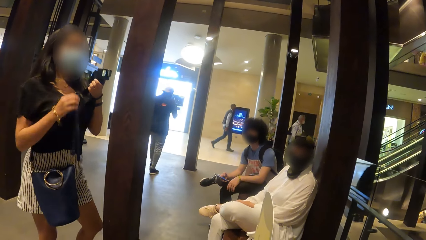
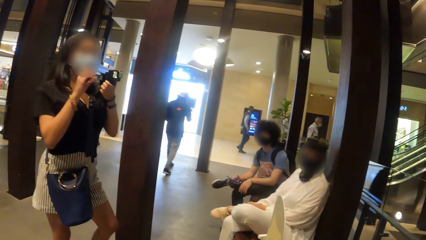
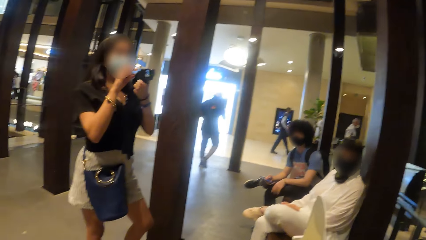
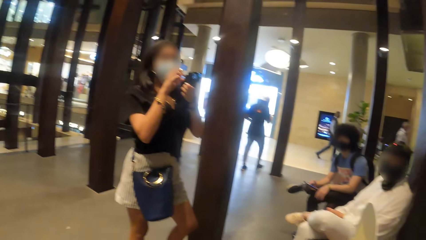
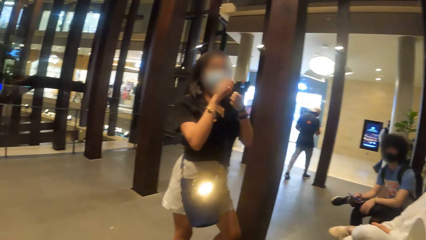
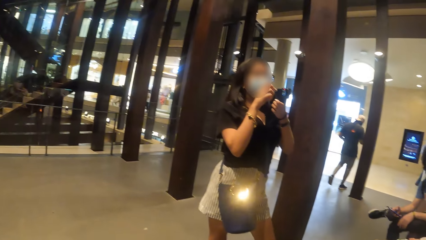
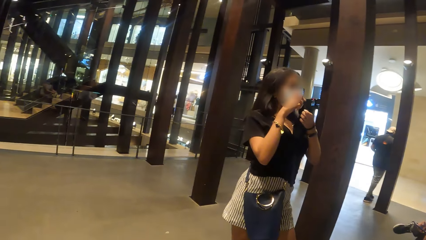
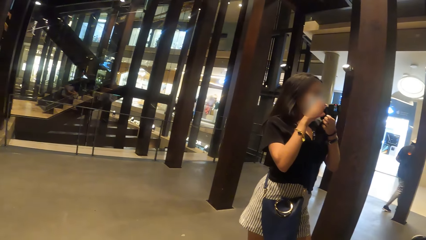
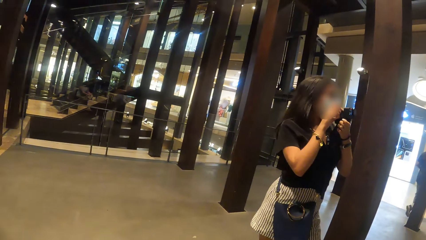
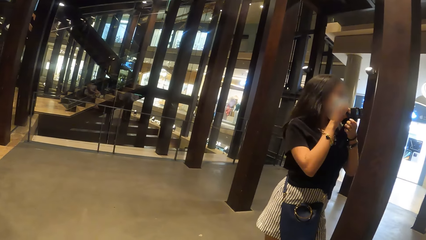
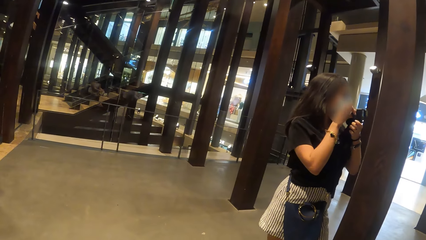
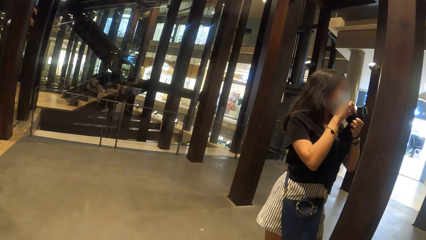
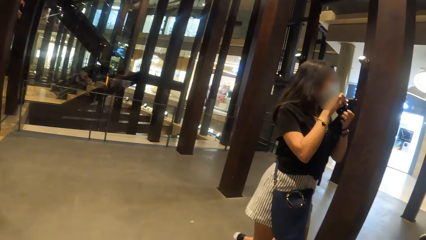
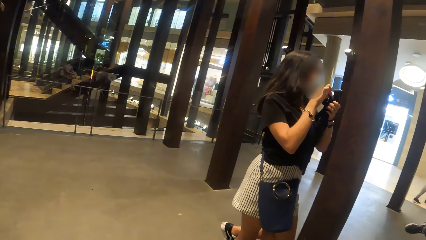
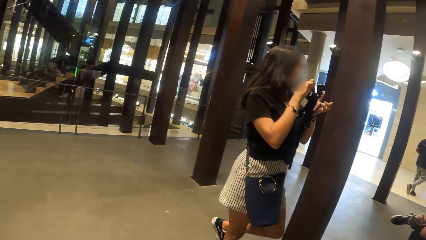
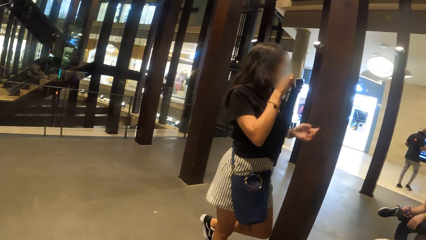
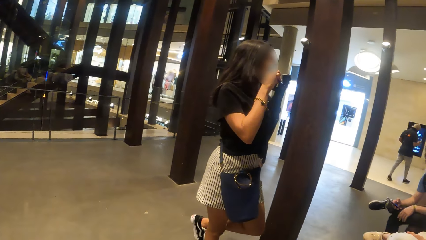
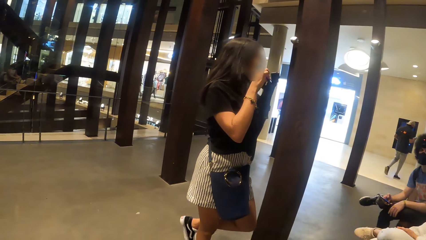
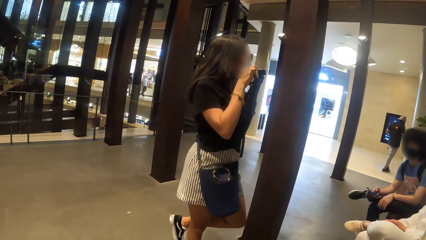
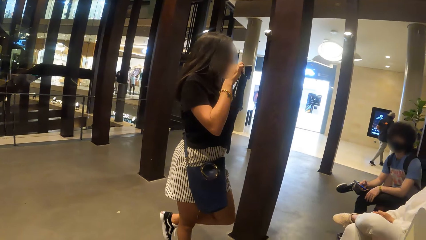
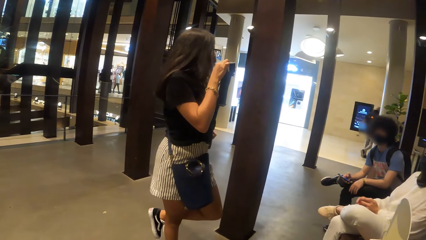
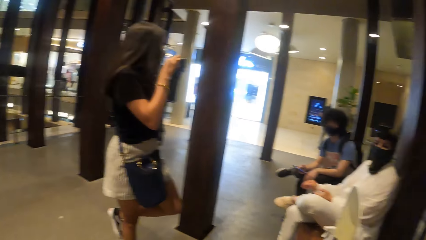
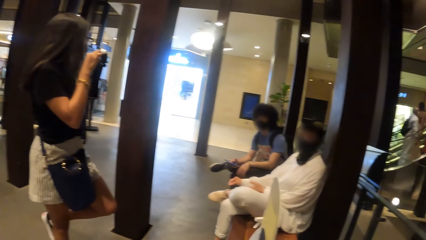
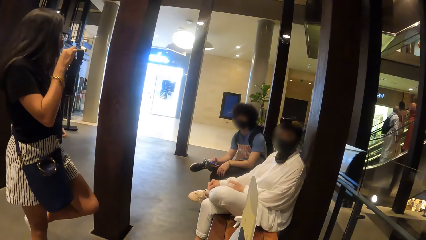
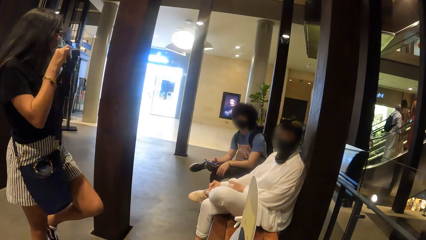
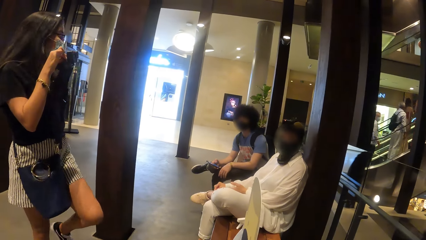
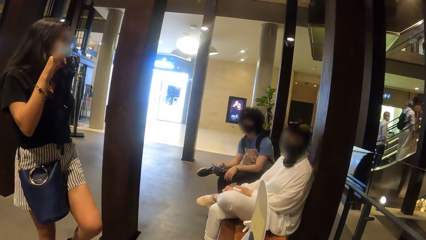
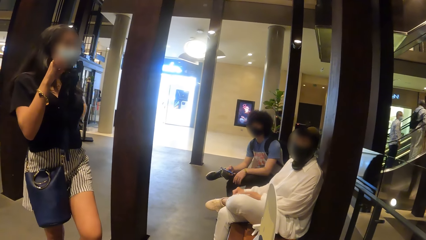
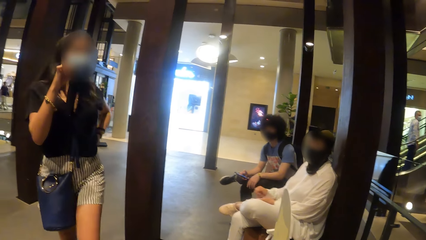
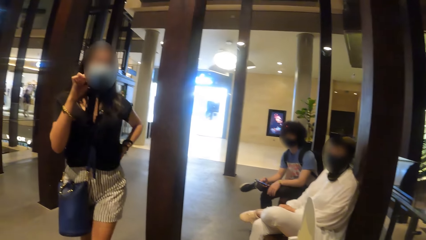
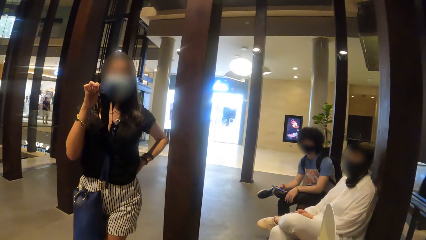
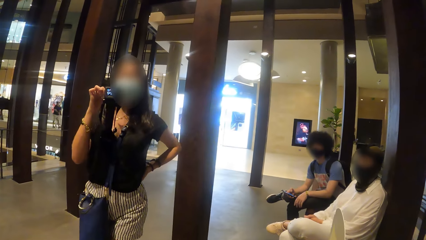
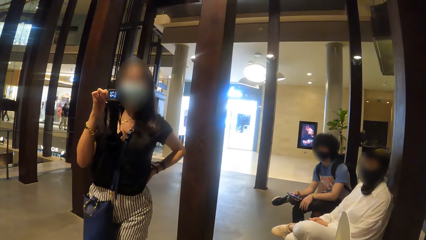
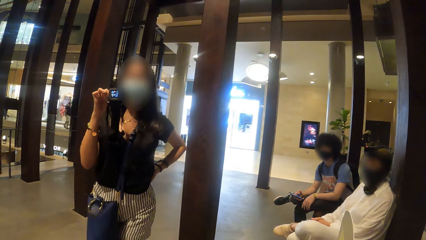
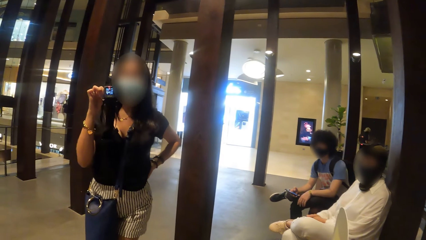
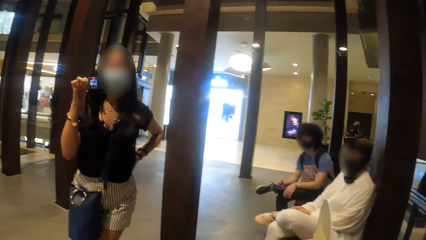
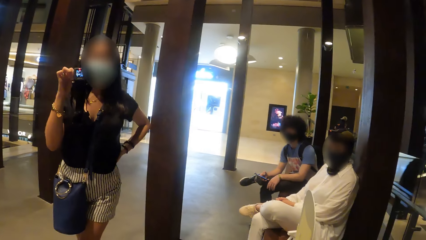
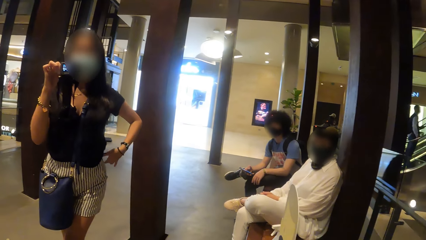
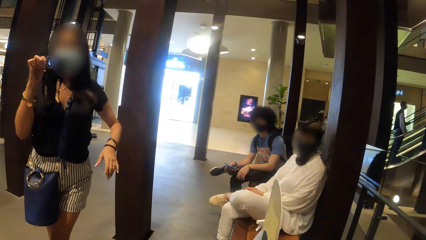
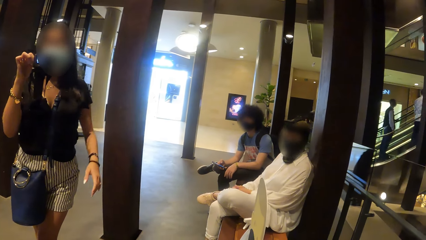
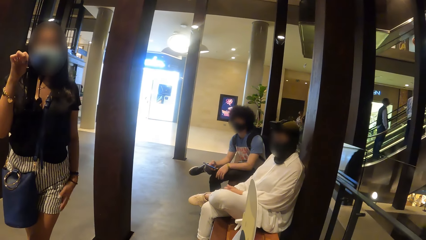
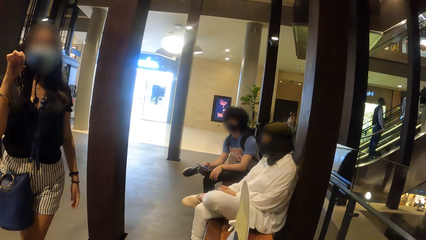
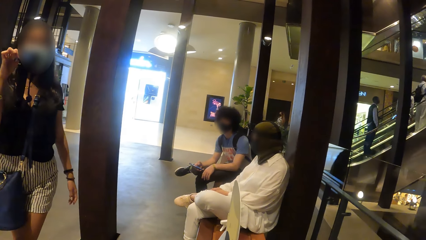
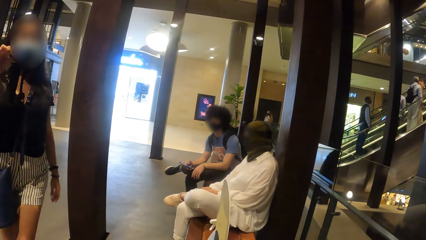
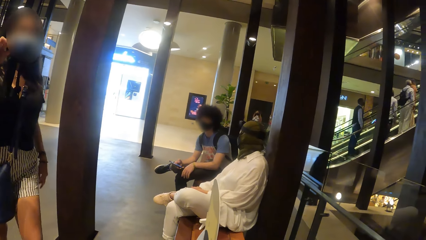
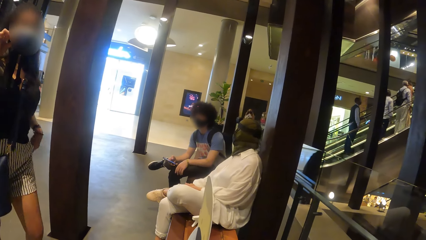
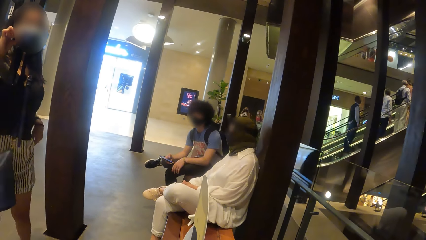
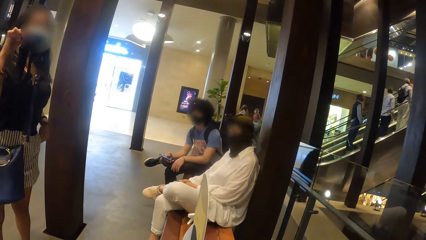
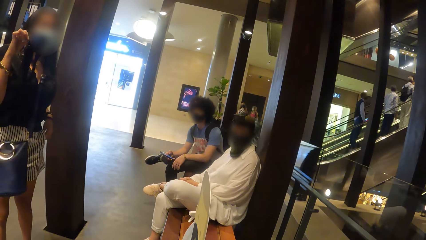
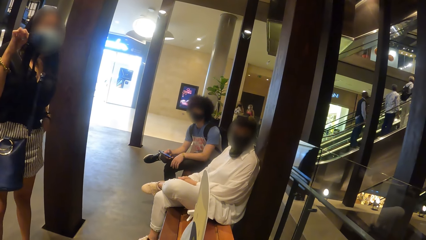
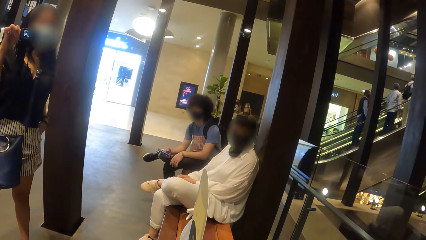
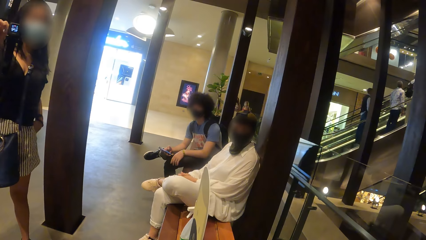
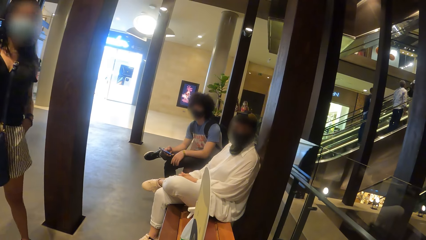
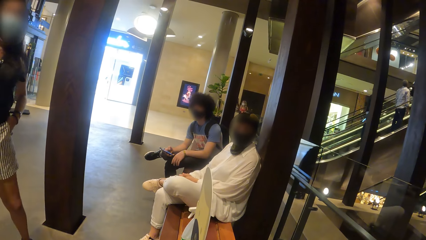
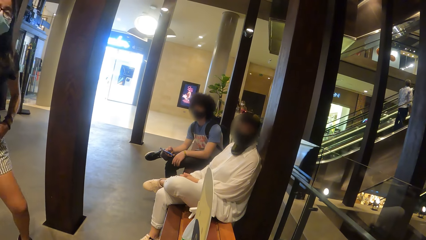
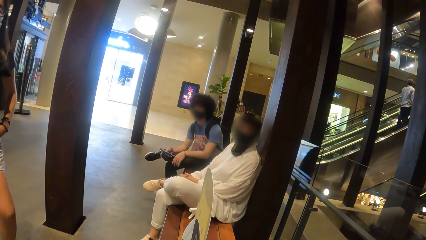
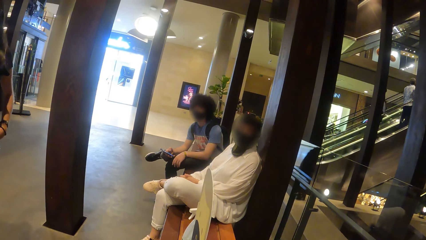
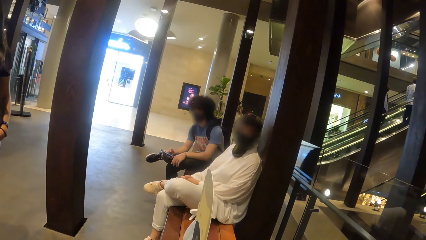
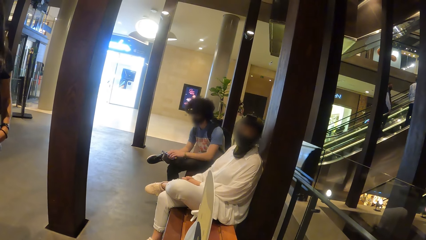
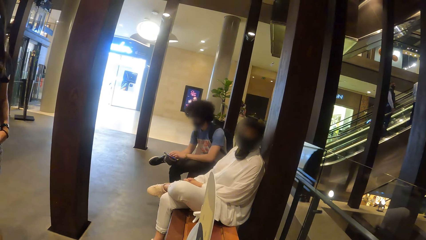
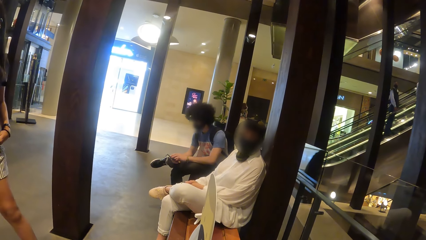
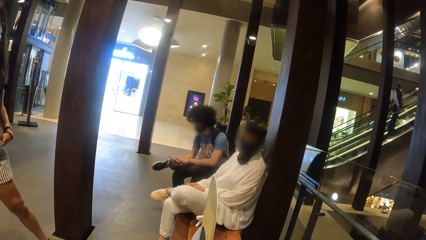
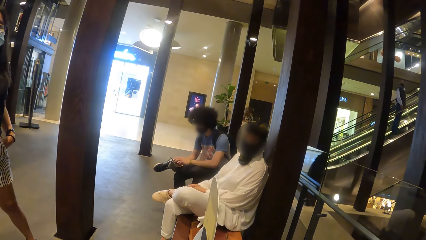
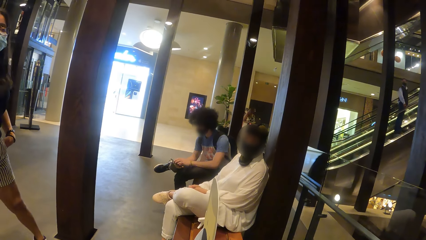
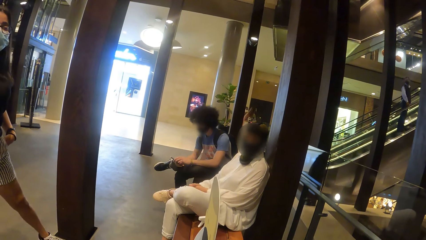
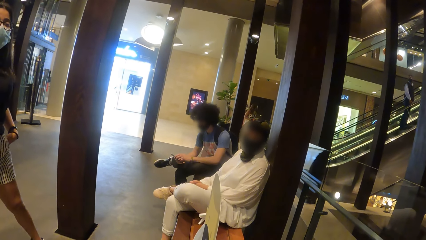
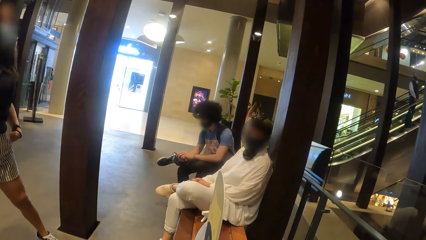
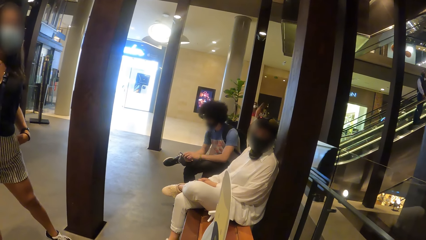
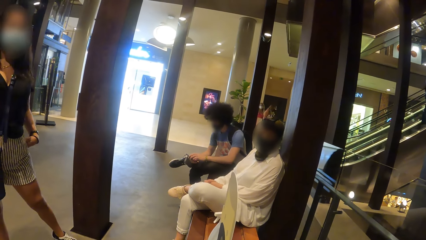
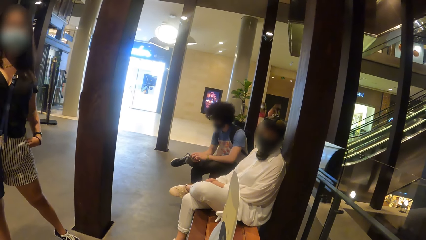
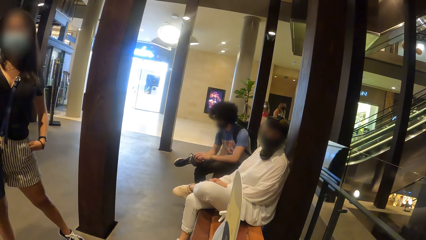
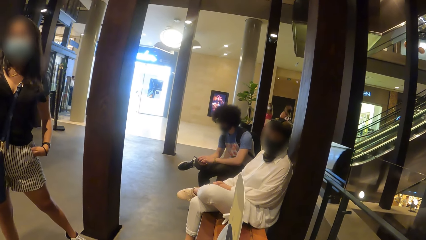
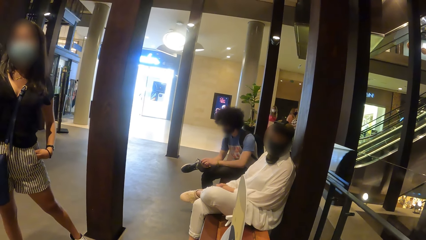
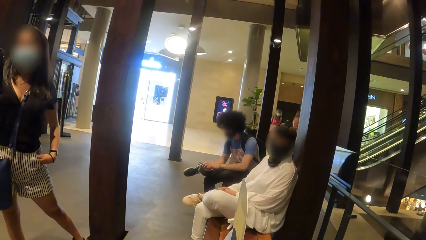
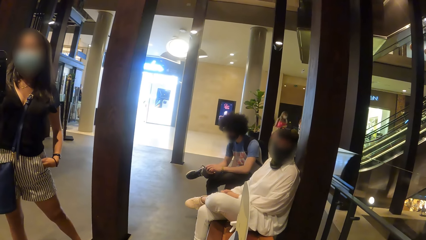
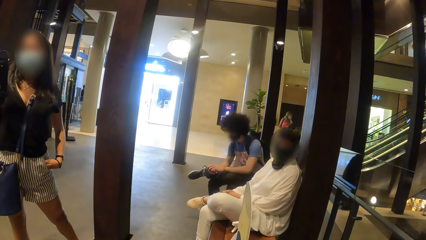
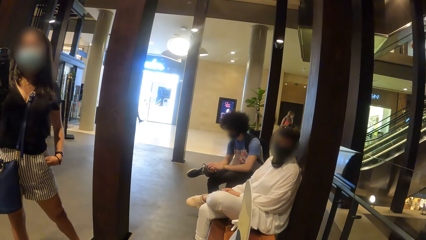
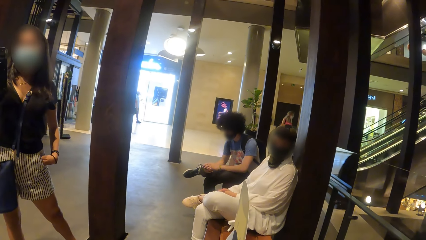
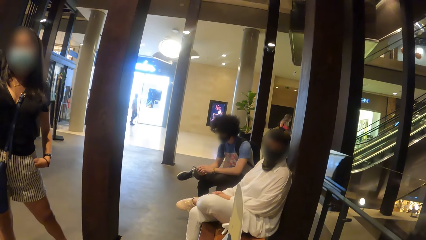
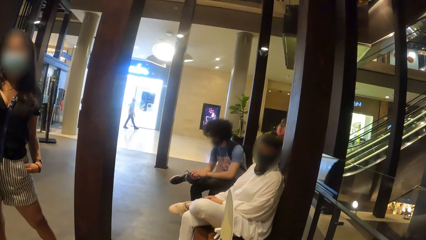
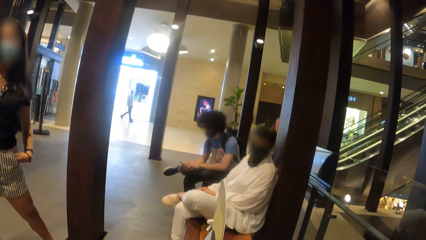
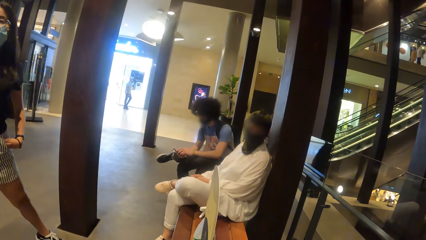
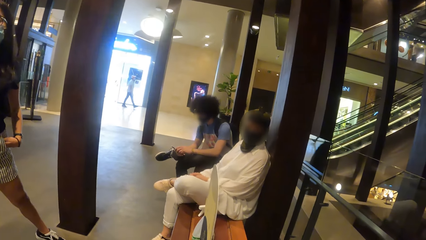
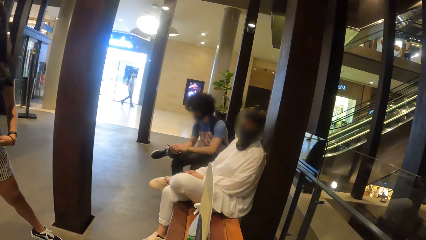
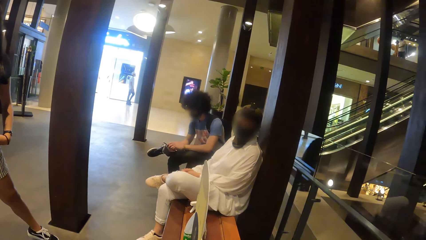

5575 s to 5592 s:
A lady holds a camera. The camera wearer looks around.
